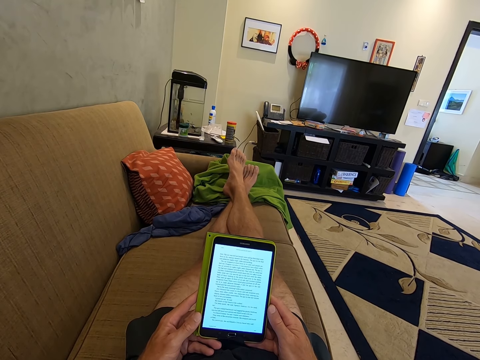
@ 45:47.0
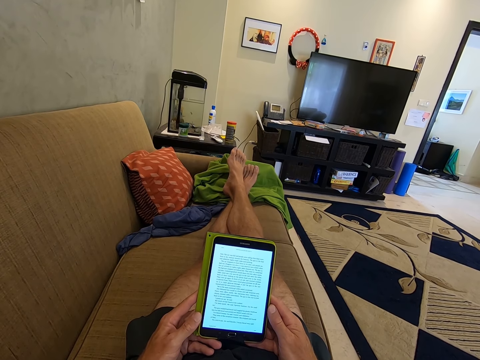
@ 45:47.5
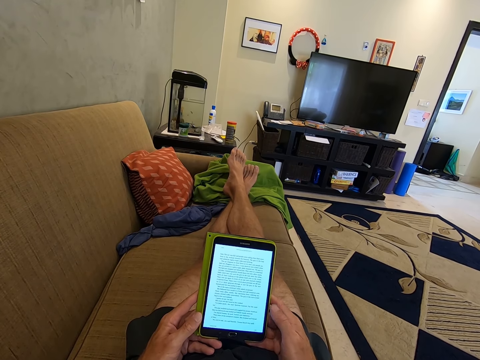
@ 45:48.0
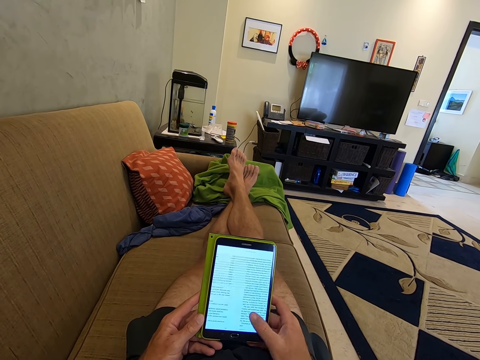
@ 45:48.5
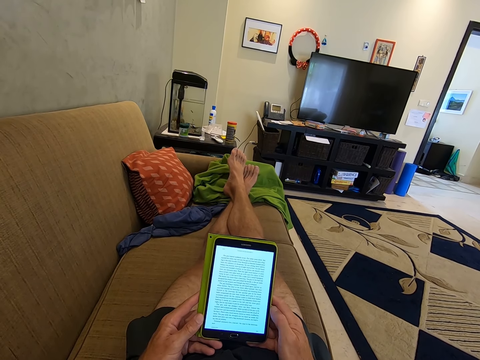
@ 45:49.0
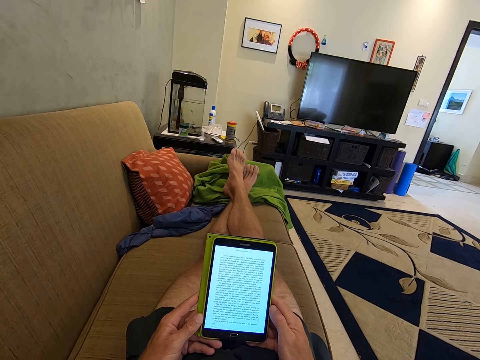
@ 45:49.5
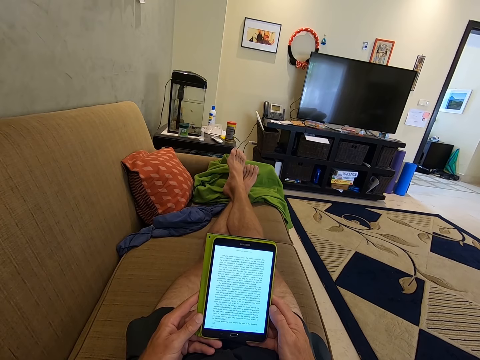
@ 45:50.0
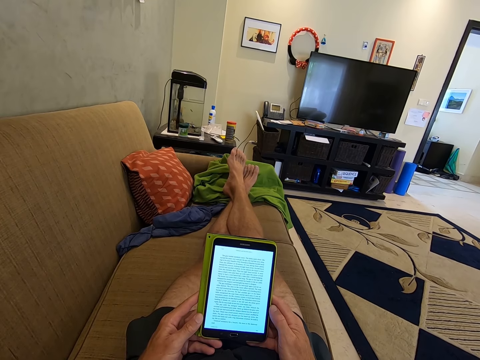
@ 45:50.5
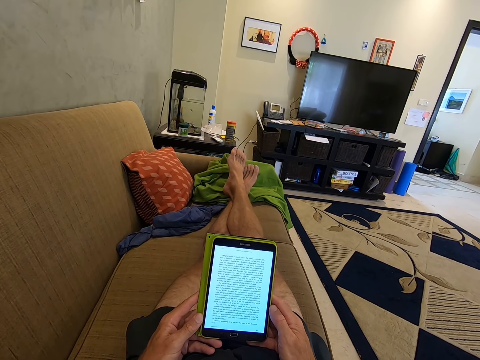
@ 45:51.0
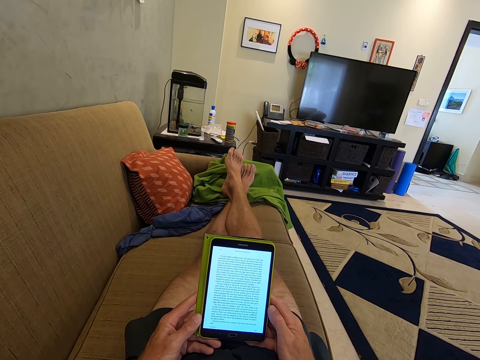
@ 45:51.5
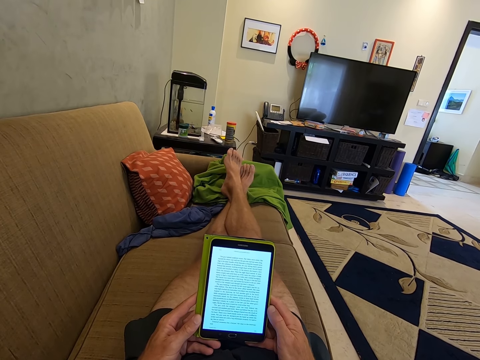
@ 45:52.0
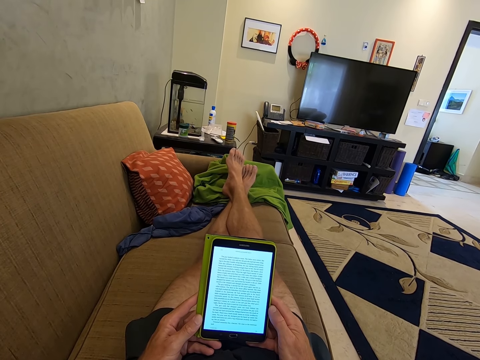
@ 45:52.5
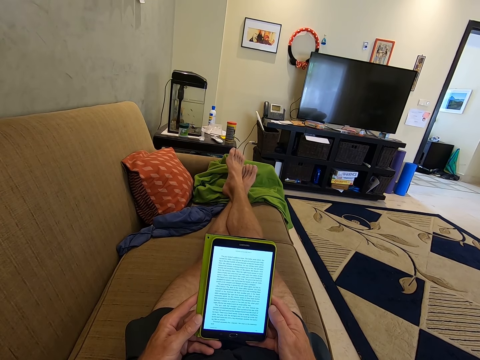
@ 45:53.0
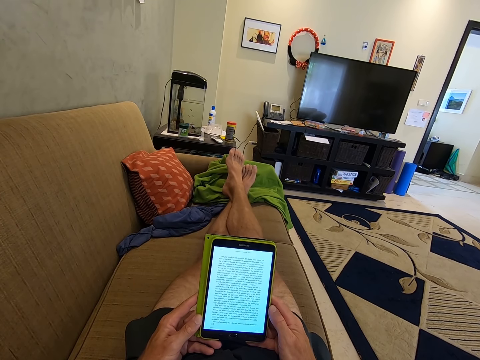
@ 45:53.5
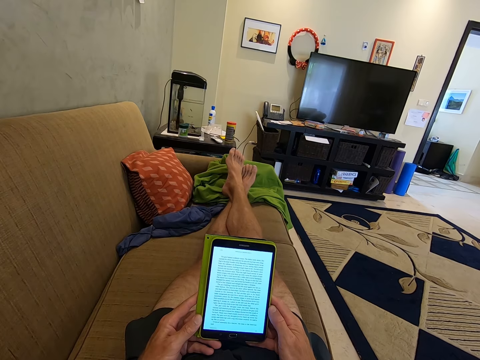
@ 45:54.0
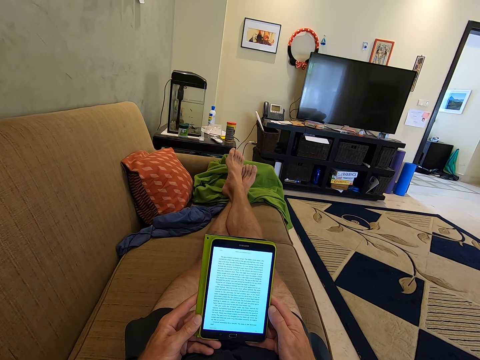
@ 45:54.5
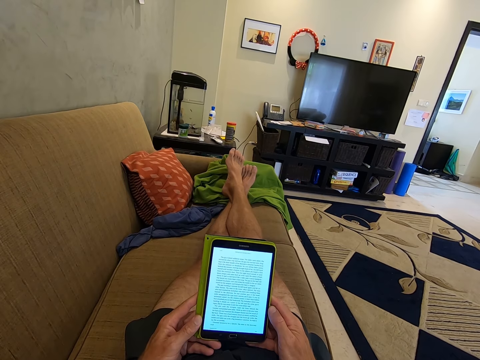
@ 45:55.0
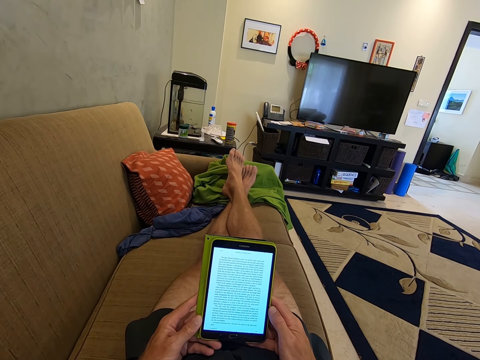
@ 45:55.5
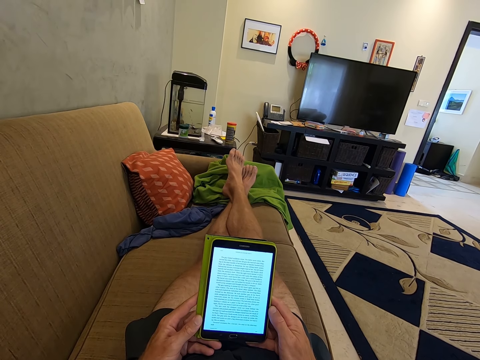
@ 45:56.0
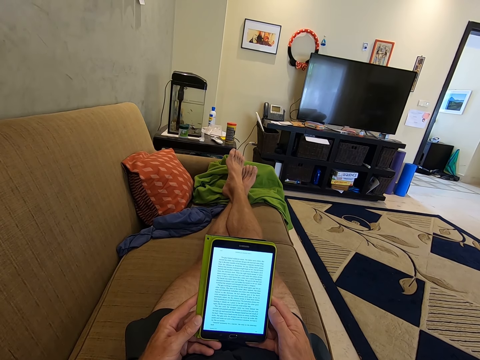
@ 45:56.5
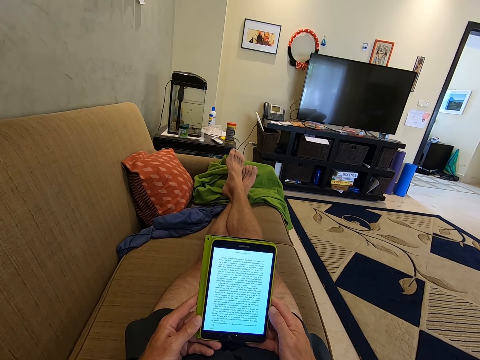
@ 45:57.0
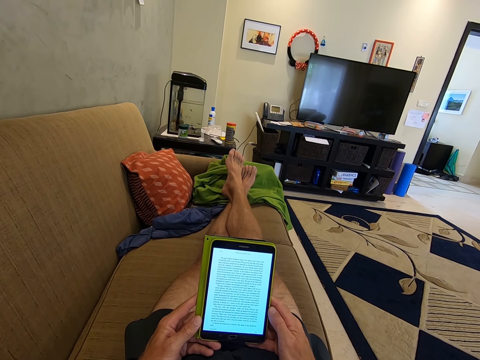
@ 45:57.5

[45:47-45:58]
The camera wearer swipes on the tablet. They read on the tablet.

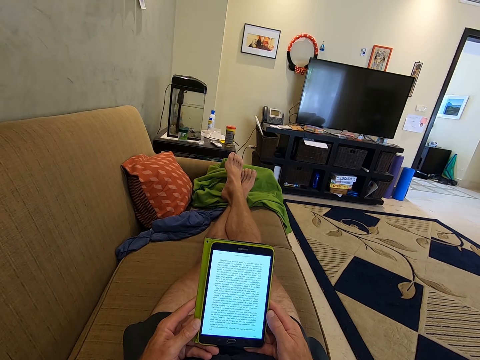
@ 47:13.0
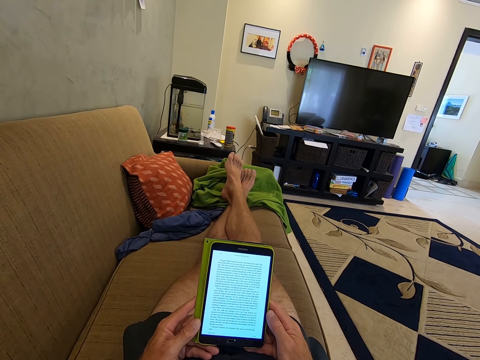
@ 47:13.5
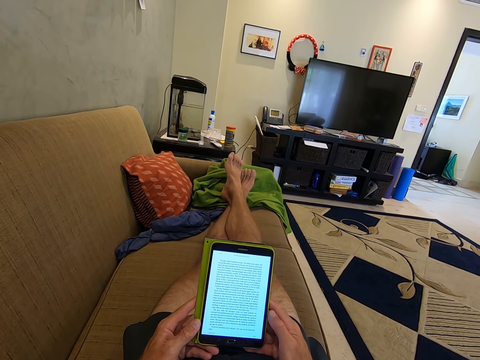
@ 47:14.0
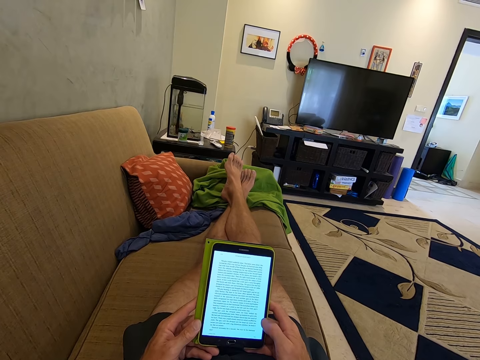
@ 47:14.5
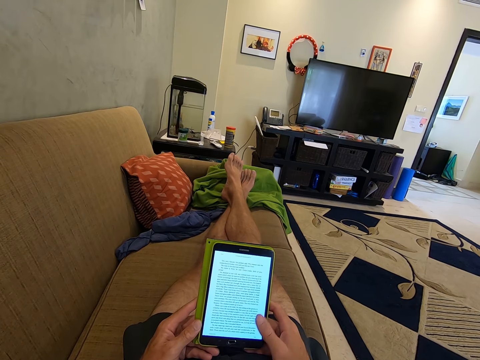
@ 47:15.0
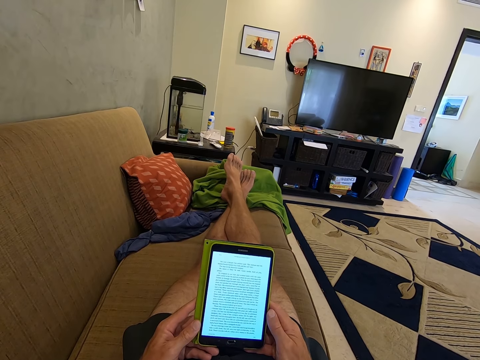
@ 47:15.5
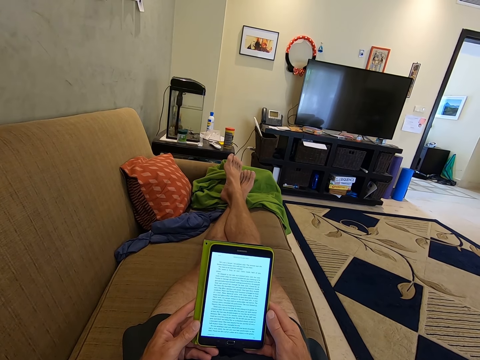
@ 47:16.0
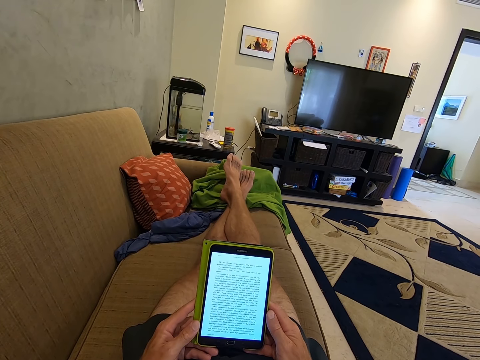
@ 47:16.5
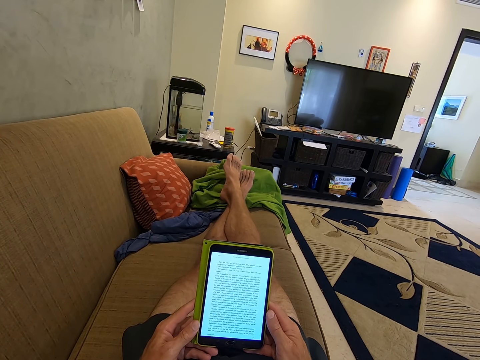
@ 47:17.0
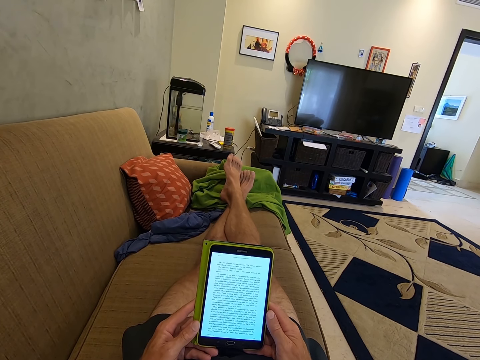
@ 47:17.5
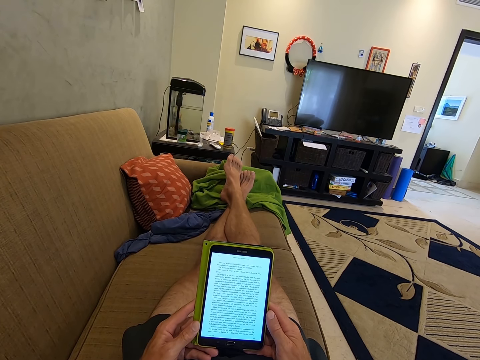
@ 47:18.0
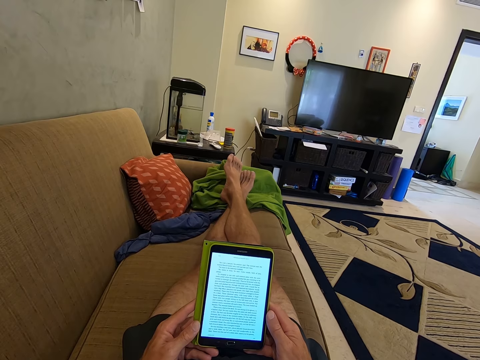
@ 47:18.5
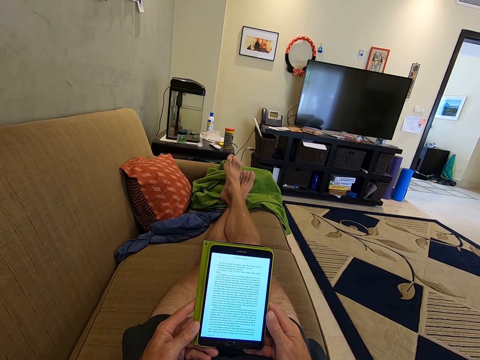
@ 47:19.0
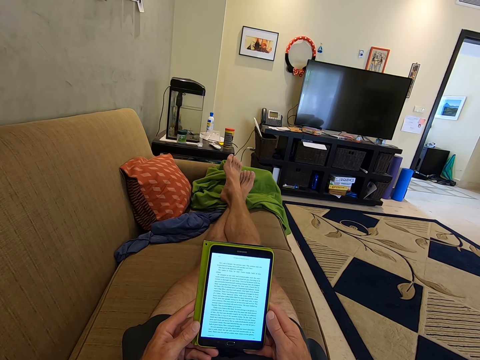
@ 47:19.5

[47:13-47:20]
The camera wearer scrolls on his tablet phone.

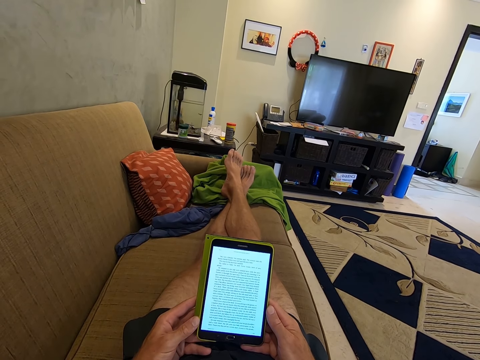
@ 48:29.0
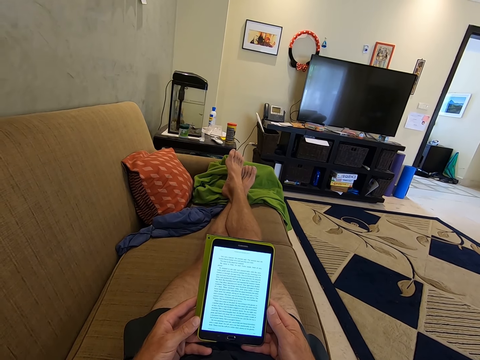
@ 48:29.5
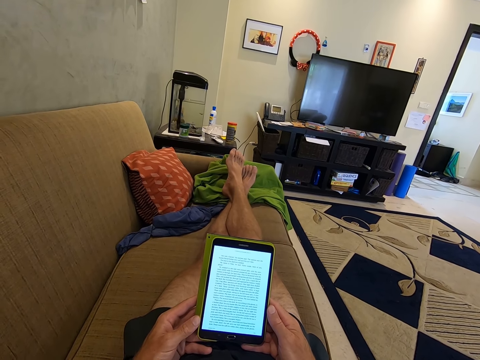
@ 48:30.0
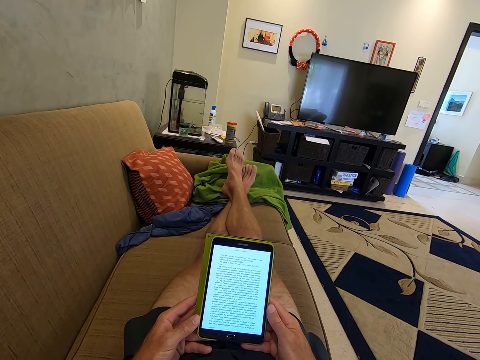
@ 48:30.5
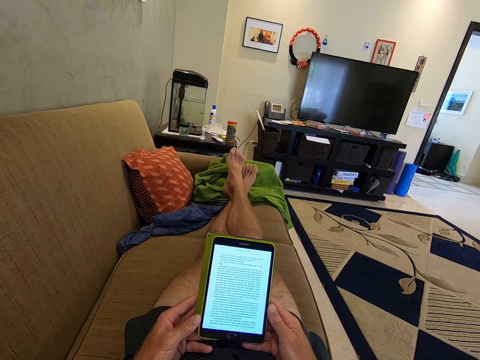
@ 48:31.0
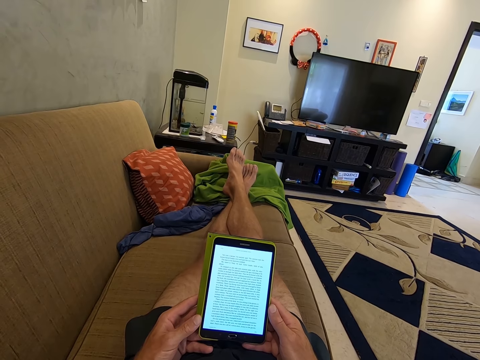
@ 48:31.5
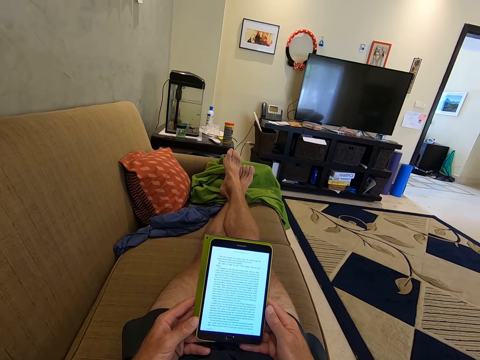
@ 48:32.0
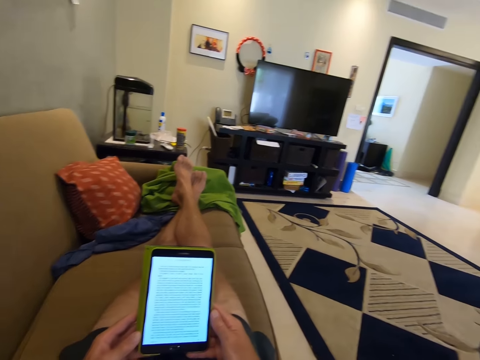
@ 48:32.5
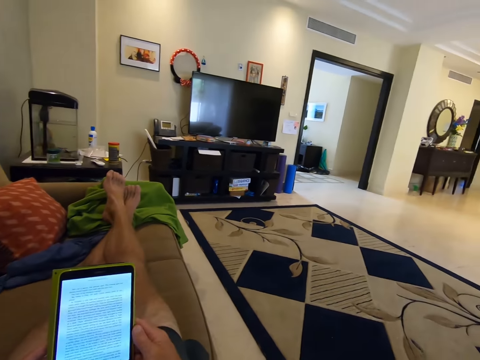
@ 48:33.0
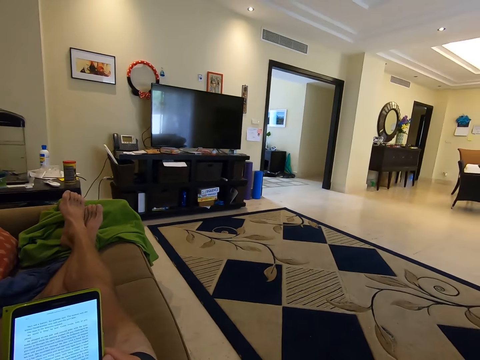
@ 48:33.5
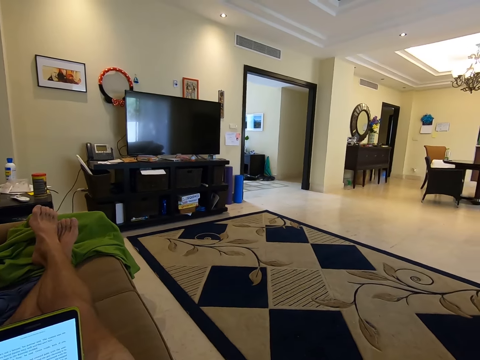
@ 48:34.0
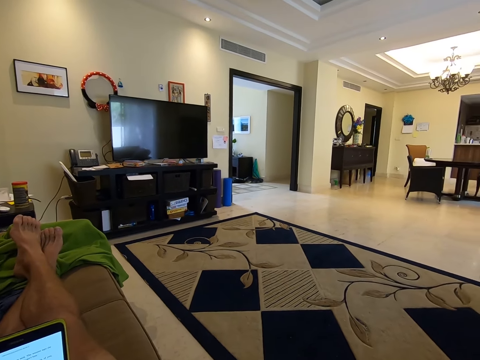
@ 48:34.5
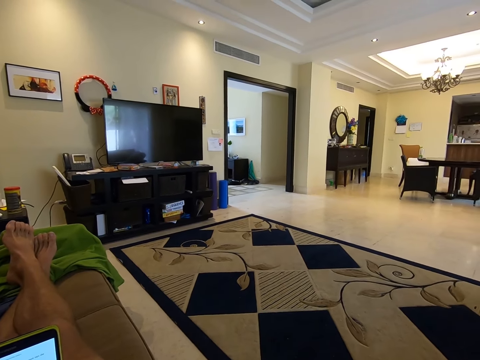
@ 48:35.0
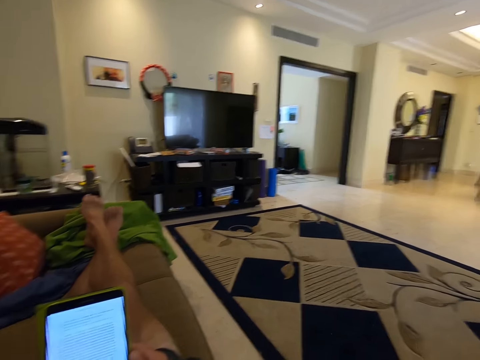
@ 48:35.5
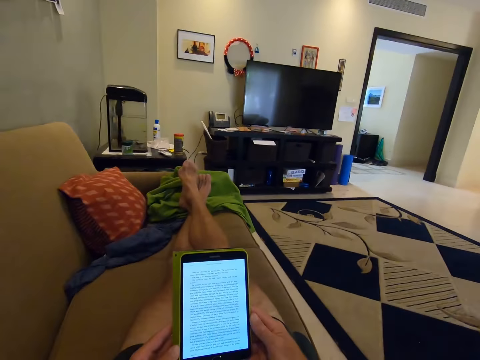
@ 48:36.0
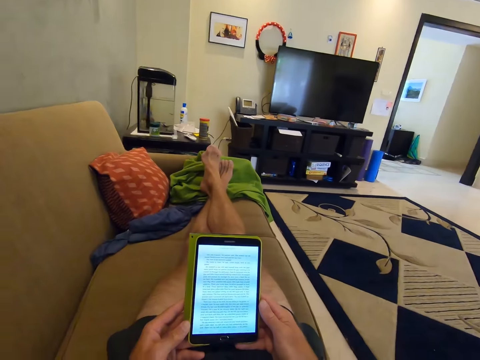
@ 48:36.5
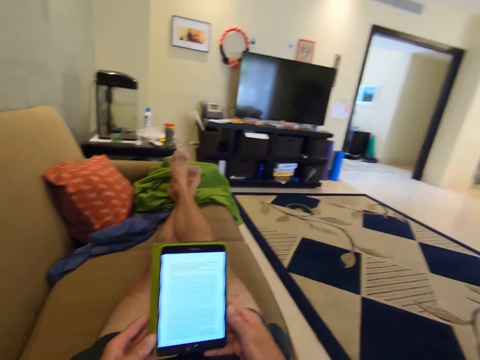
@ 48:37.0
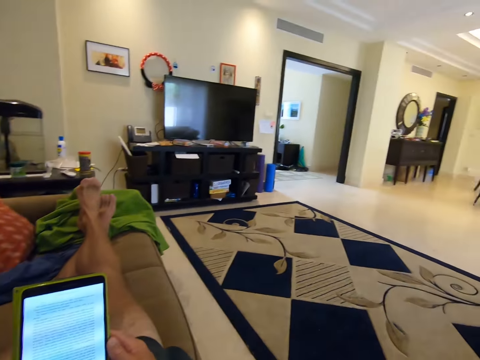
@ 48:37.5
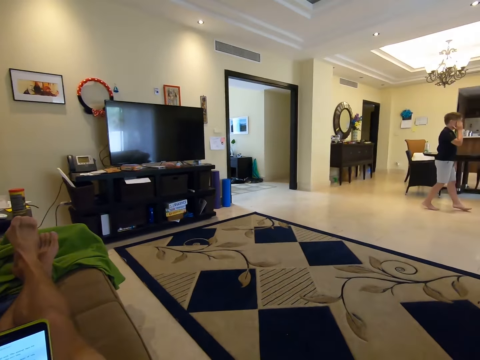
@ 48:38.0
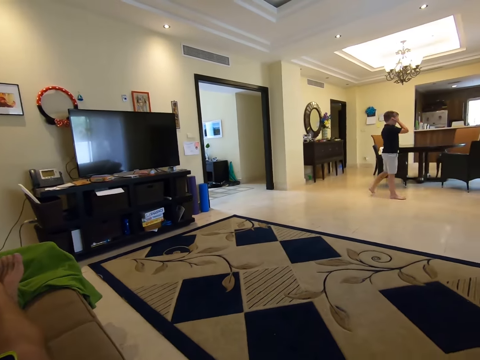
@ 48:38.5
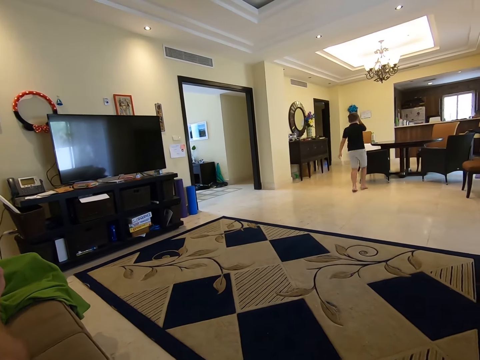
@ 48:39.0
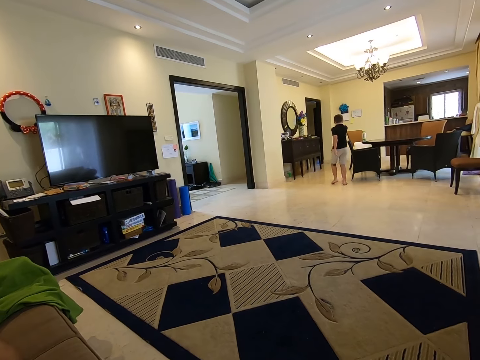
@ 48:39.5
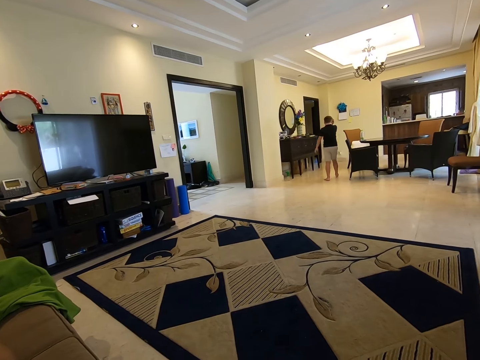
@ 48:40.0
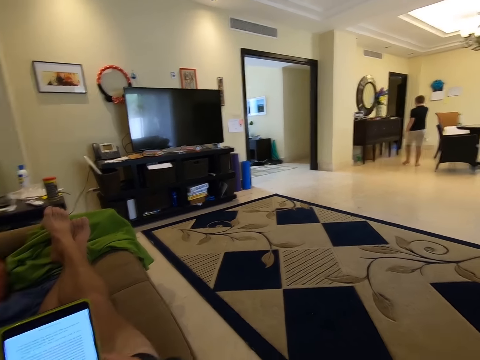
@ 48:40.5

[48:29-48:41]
A boy converses with the camera wearer. The camera wearer looks at the room. The boy walks around the house.
